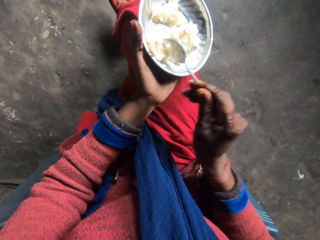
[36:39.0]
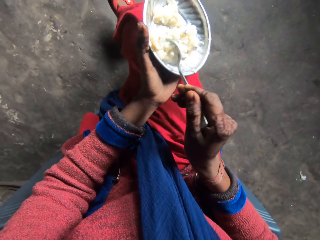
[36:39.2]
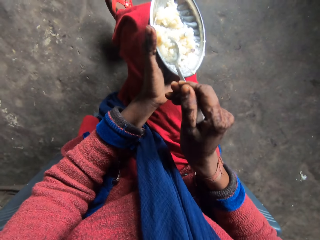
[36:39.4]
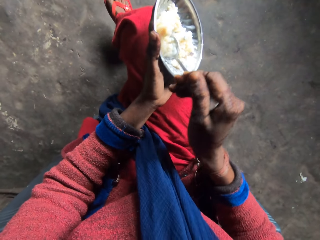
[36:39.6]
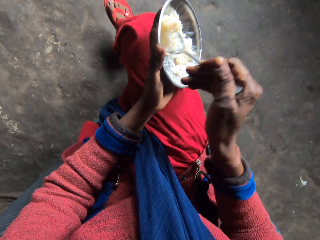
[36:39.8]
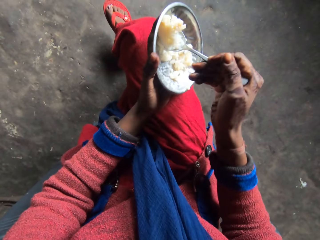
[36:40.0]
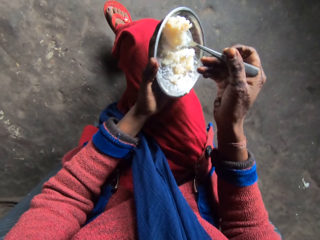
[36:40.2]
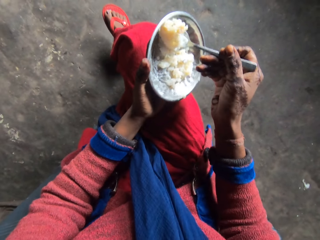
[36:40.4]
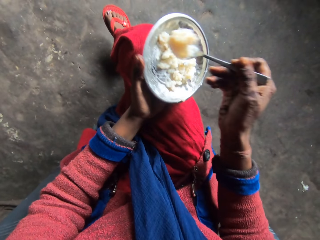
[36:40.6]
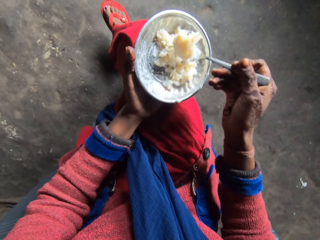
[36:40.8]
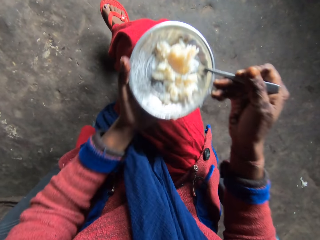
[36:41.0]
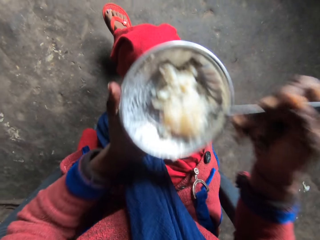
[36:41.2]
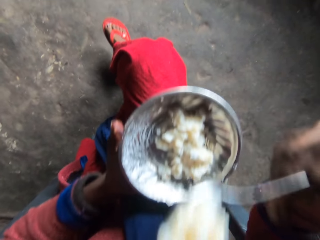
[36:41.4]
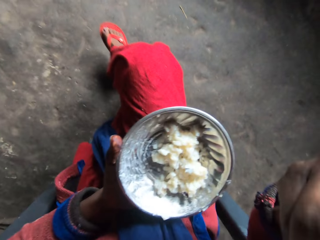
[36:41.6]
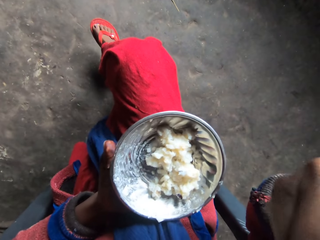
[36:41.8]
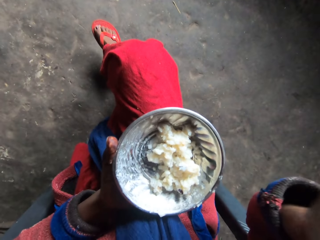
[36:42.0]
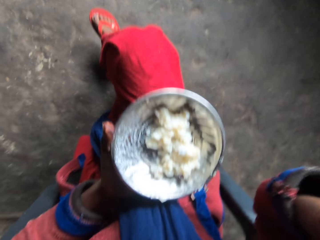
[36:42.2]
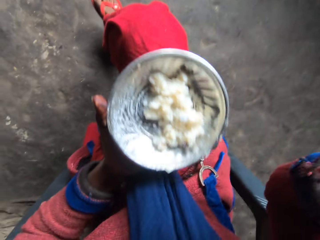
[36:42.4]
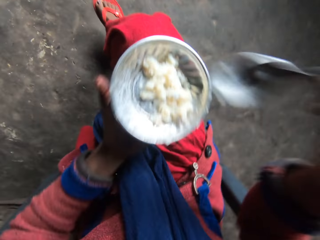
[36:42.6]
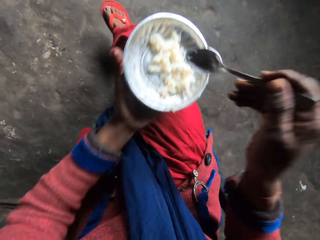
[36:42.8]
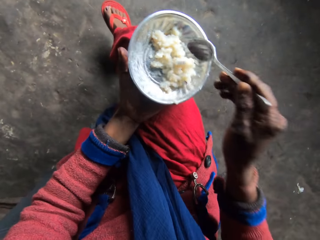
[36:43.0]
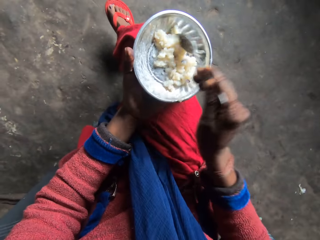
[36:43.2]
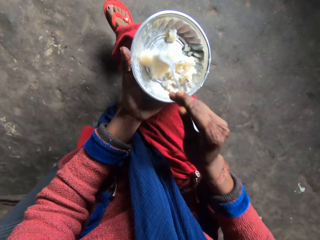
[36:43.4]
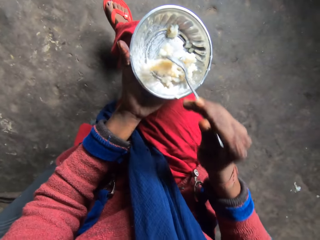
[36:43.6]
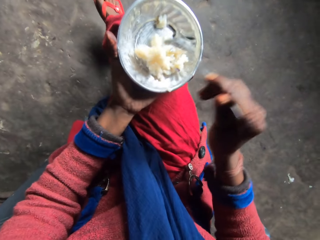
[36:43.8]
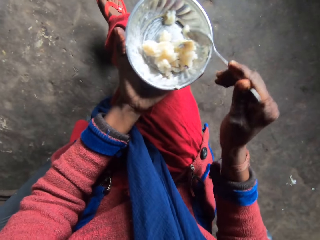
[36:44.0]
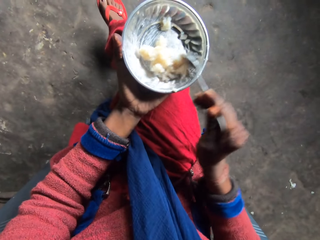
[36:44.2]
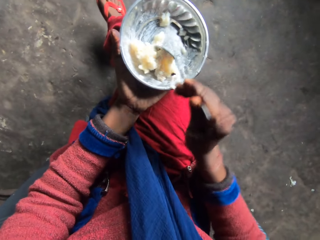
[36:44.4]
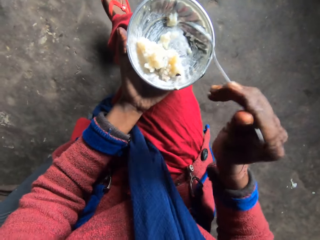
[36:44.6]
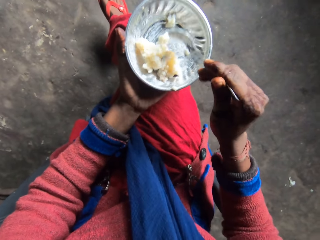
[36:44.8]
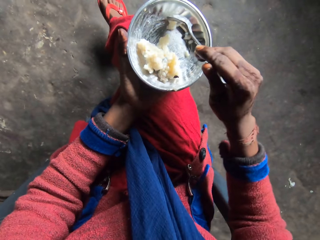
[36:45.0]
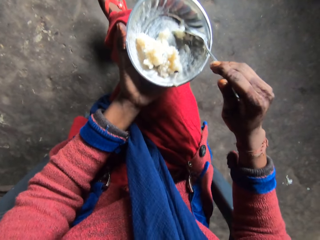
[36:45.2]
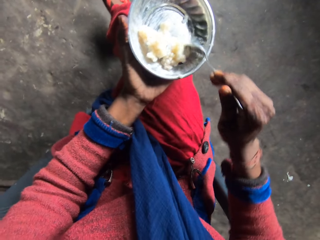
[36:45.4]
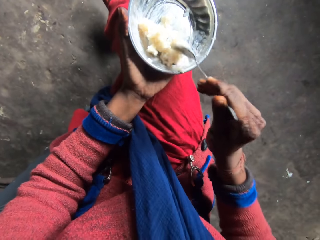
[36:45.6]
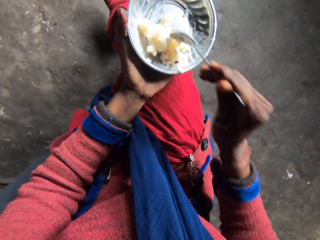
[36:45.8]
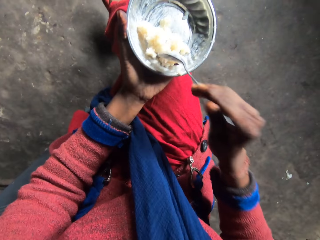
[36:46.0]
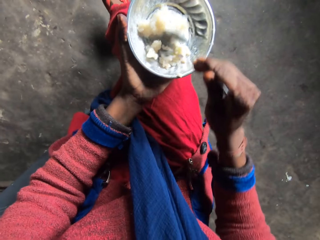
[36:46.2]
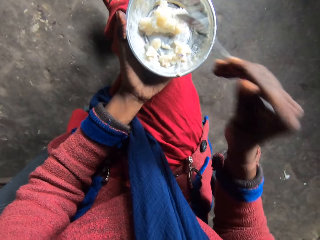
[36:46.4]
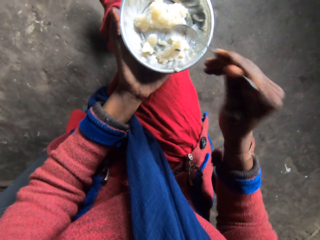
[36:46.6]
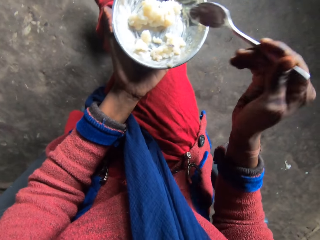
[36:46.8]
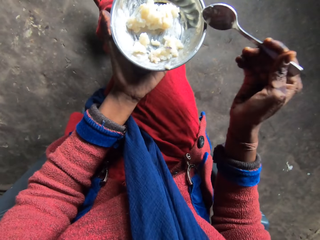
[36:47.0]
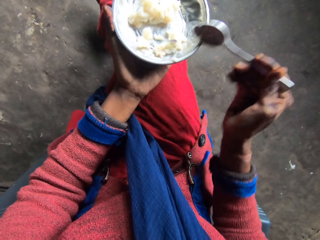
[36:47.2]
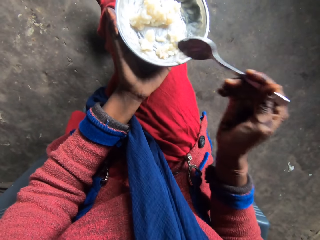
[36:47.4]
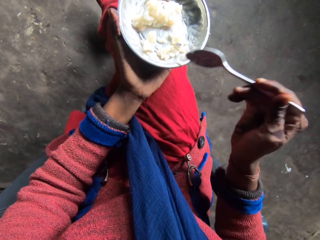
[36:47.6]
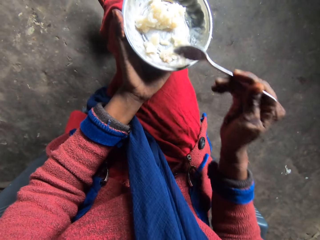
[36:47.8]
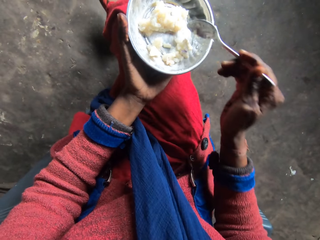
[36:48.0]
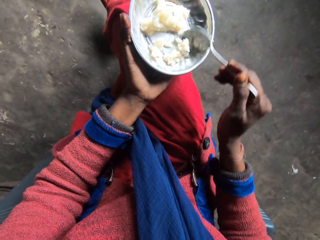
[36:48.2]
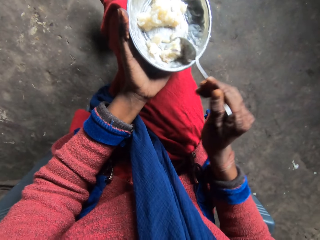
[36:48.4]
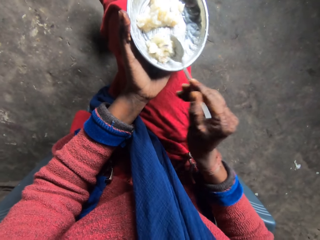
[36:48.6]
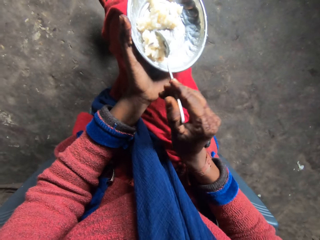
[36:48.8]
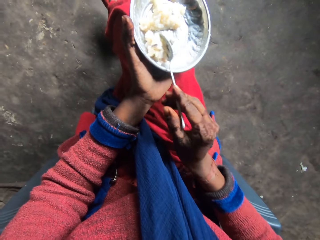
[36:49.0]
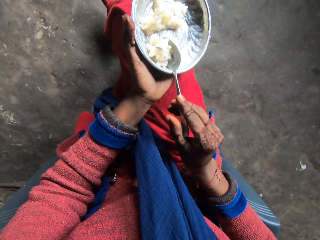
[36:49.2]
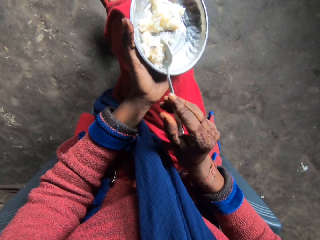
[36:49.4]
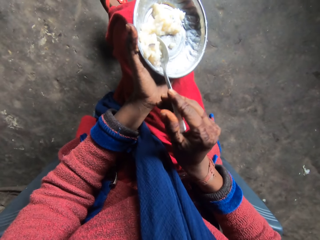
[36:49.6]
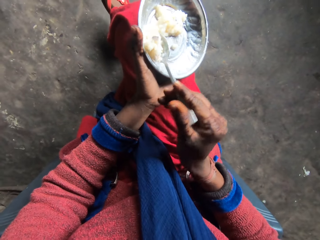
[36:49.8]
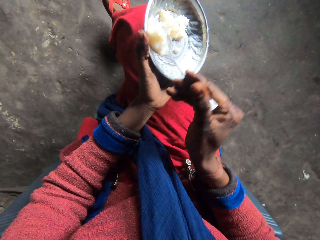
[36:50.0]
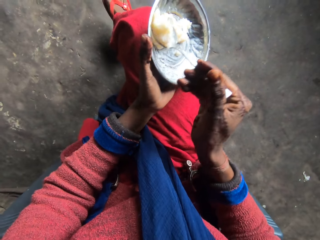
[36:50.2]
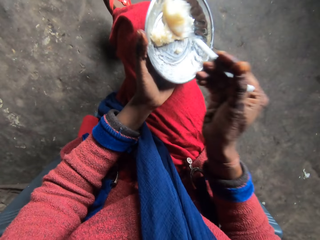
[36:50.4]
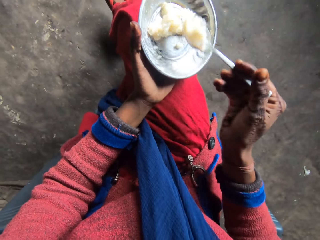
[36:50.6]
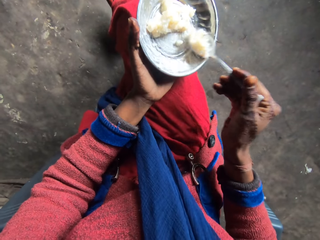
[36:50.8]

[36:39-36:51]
The camera wearer moves the spoon towards her mouth with her right hand. She eats the food. She stirs the rice in the plate with the spoon in her right hand. She drops the spoon on the plate. She gathers together the food in the plate. She takes rice from the plate with the spoon in her right hand.

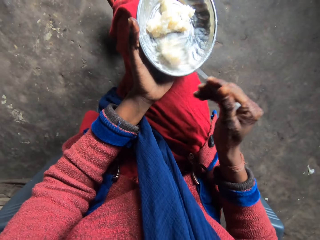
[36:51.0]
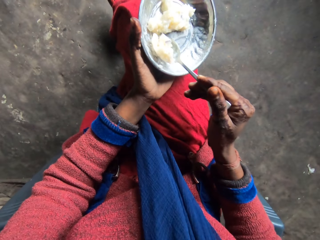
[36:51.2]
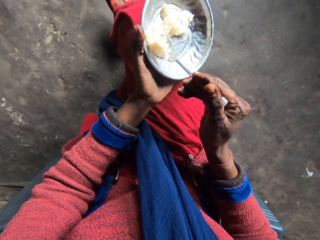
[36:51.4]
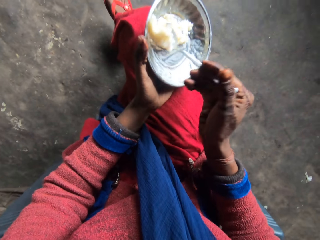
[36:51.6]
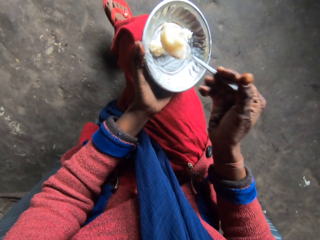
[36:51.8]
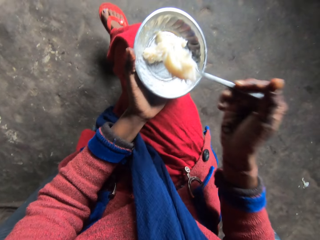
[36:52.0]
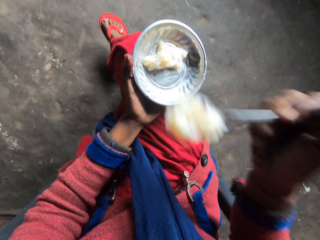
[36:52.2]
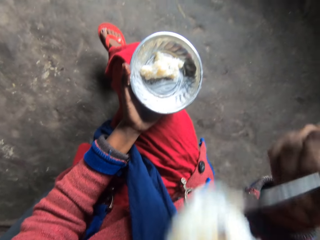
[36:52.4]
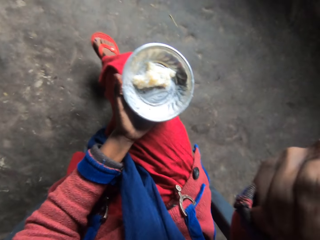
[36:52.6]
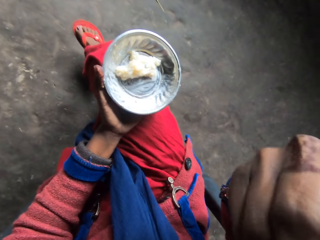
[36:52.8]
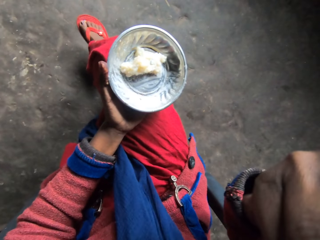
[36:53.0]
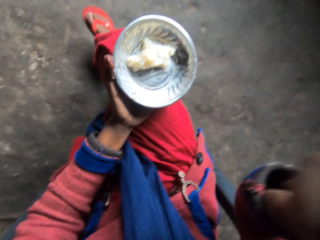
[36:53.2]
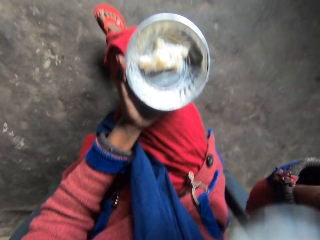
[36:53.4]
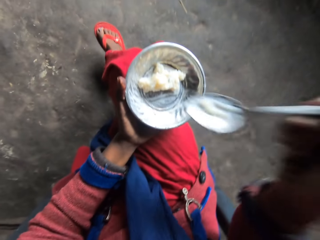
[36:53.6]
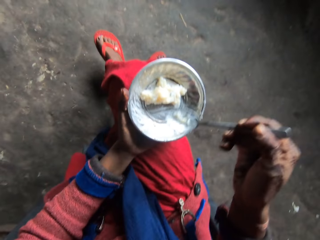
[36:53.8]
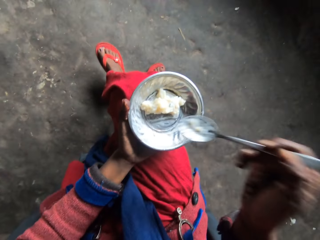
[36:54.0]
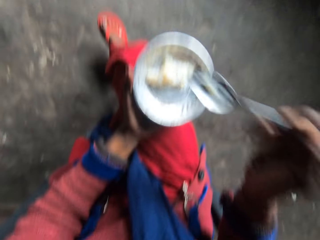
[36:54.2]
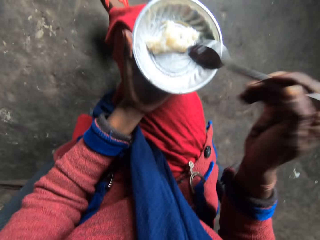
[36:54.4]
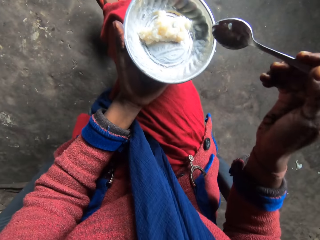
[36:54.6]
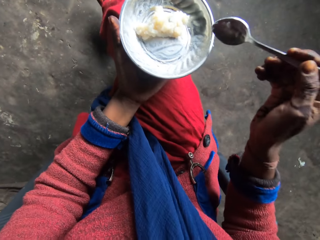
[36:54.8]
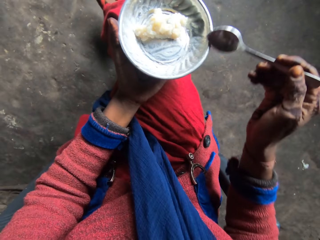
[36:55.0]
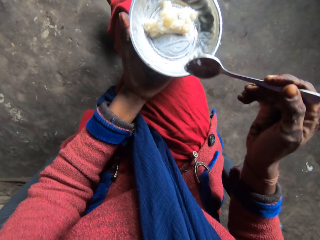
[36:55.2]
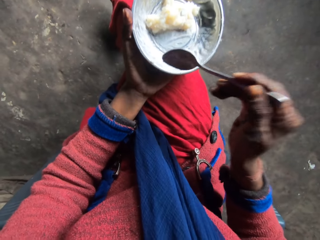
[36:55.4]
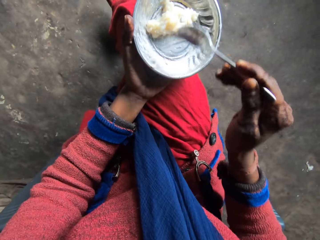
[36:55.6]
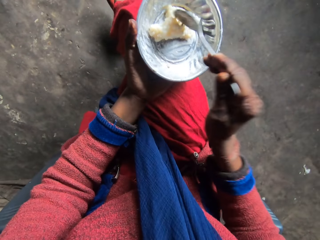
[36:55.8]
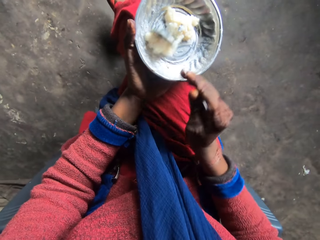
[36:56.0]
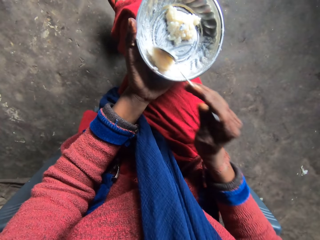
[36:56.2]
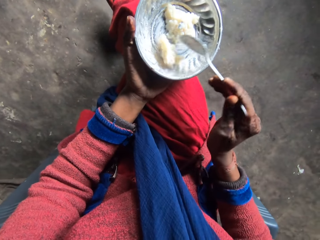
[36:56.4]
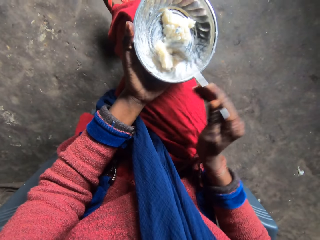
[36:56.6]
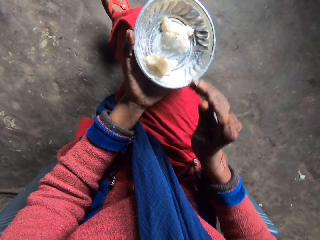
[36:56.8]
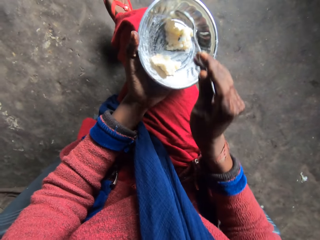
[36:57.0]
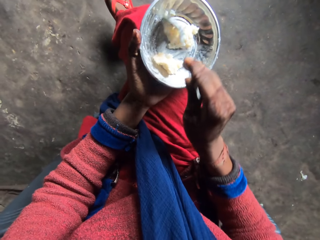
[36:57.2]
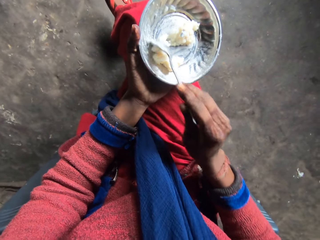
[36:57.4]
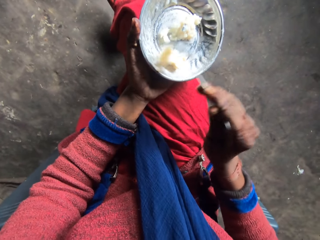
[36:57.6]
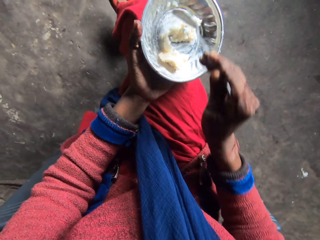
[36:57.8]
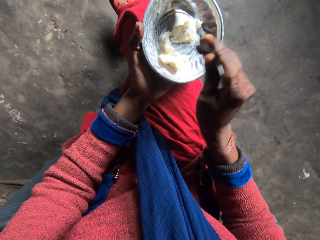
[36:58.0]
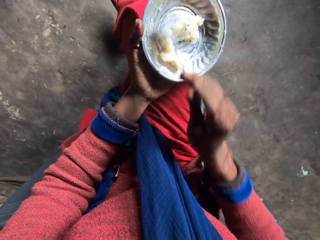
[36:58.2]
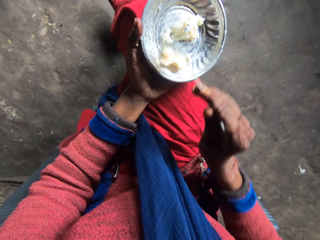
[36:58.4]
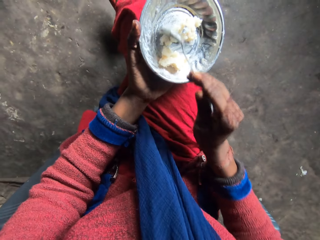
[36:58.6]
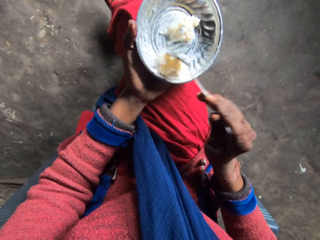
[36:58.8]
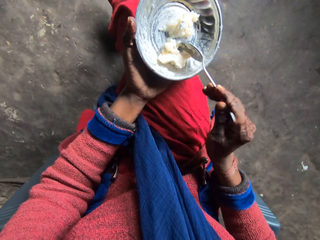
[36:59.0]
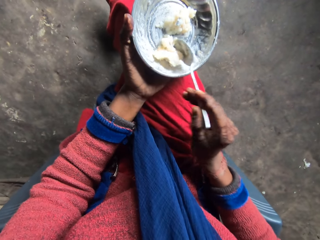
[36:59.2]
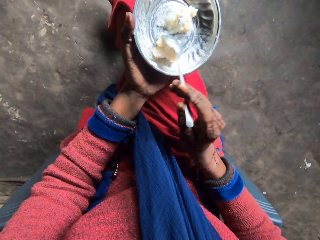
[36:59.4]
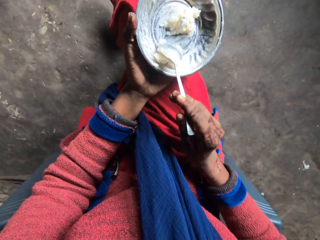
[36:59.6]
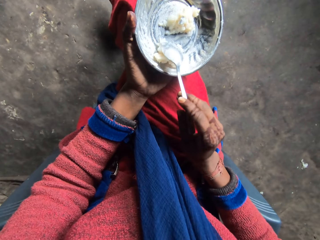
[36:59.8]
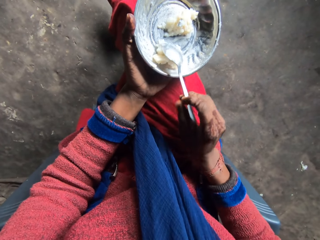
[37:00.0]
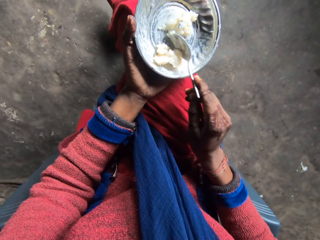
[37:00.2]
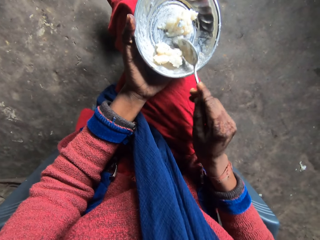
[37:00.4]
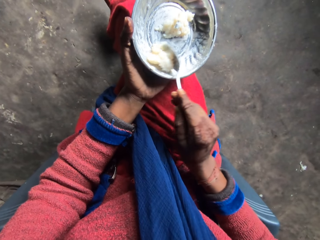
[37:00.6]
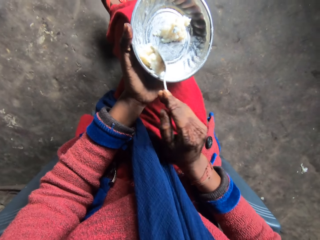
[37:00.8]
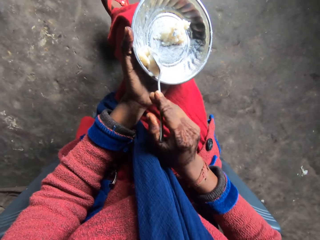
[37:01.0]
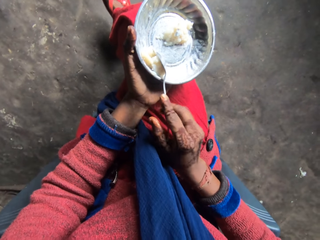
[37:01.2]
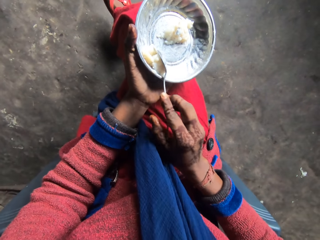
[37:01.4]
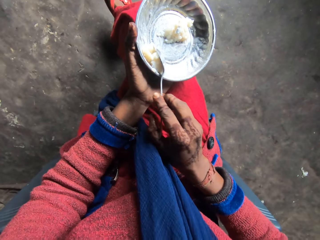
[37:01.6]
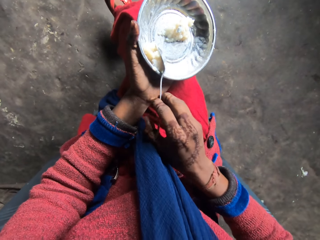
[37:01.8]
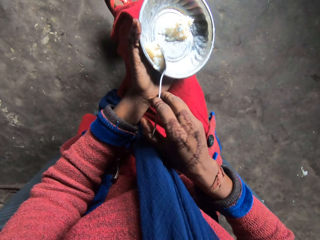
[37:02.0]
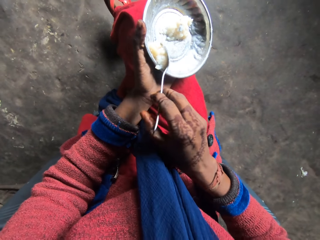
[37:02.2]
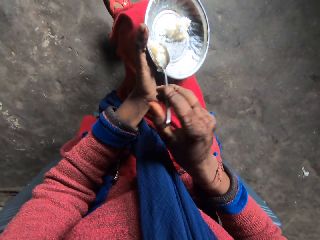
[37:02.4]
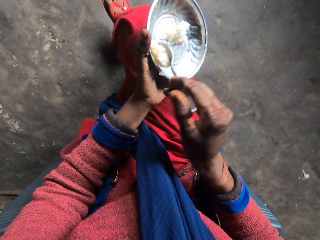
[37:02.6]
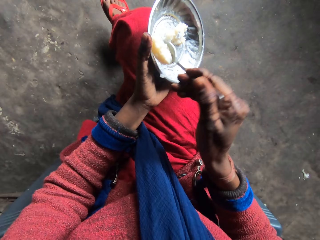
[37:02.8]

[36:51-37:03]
The camera wearer moves the spoon towards her mouth with her right hand. She eats food. She drops the spoon from her mouth, shakes the spoon and moves the spoon over the plate. She takes rice from the plate with the spoon in her right hand. She gathers food in the plate. She scoops food.
